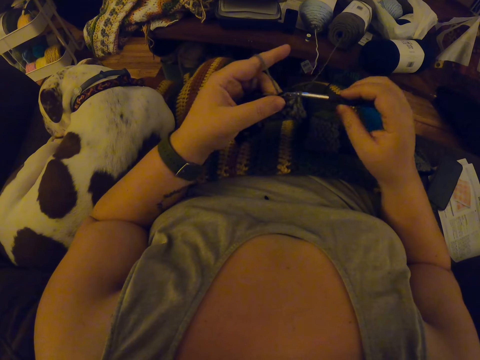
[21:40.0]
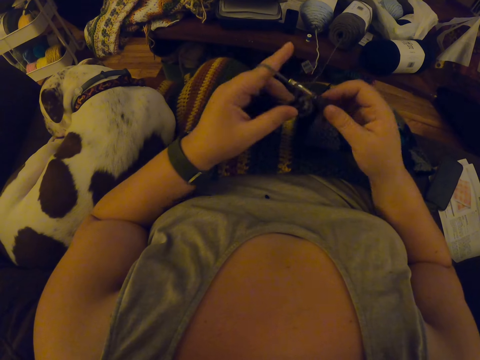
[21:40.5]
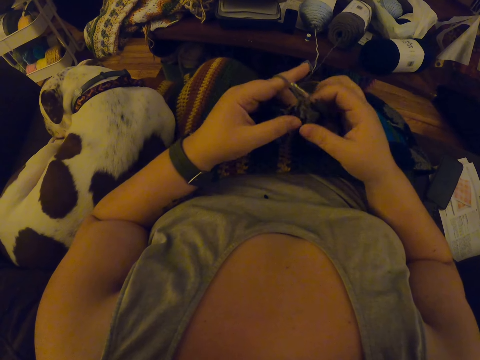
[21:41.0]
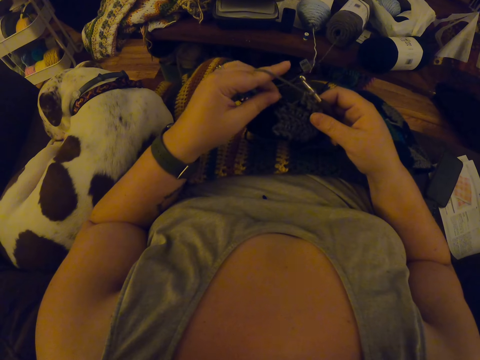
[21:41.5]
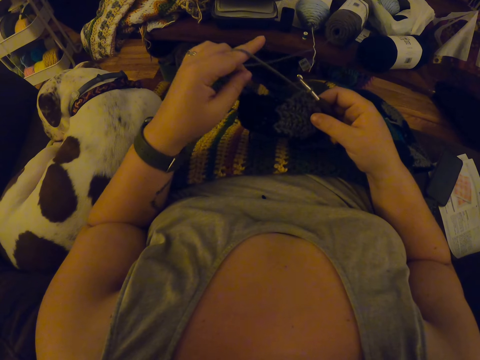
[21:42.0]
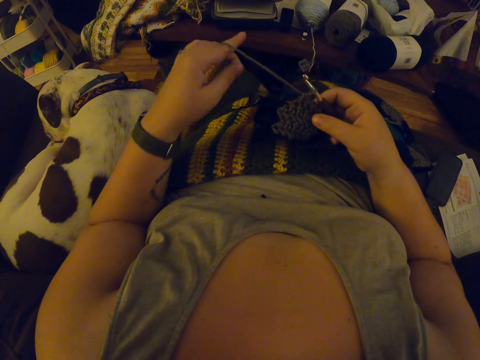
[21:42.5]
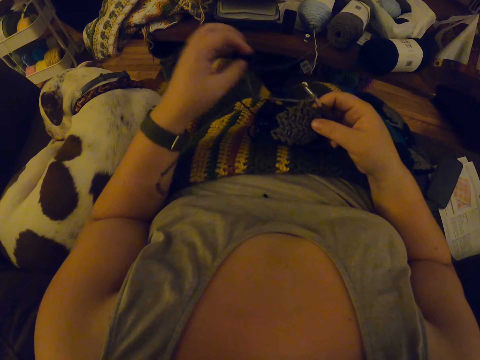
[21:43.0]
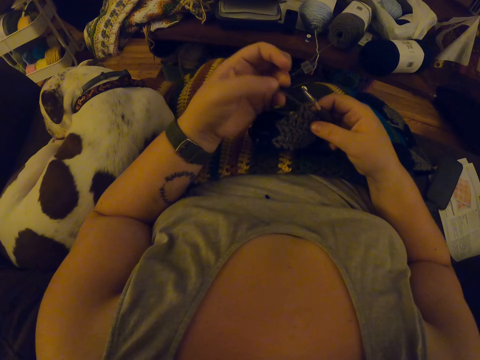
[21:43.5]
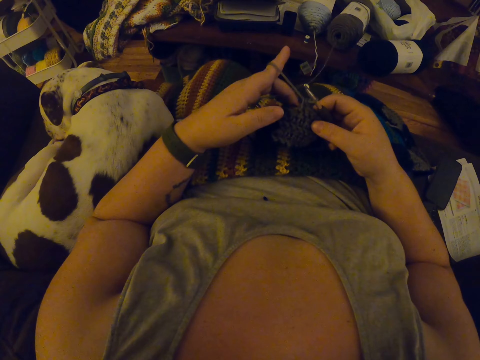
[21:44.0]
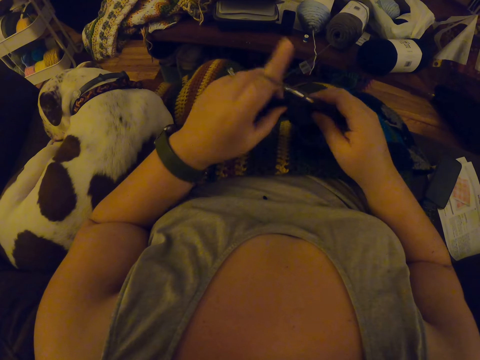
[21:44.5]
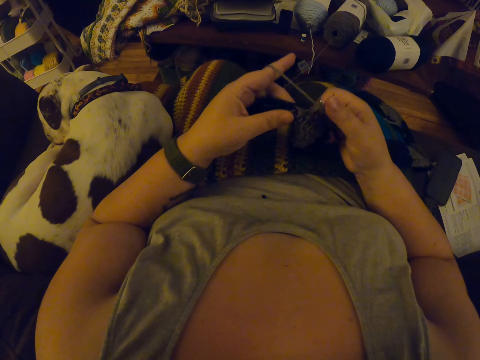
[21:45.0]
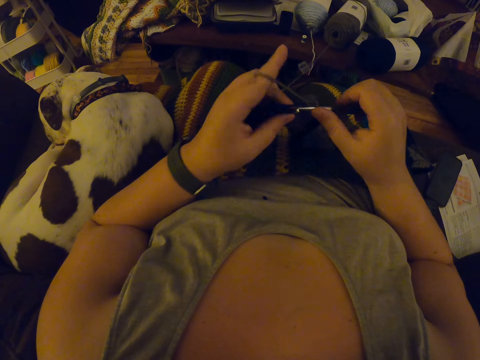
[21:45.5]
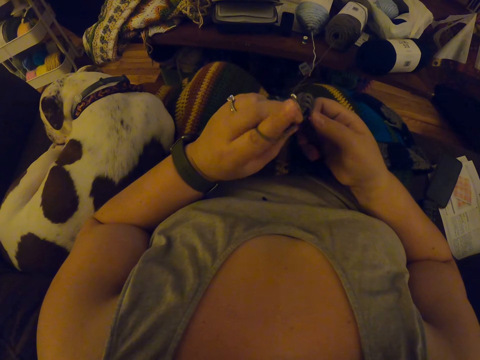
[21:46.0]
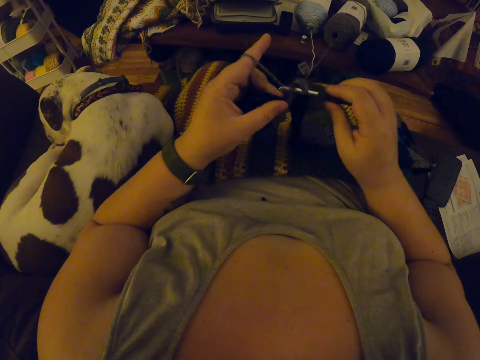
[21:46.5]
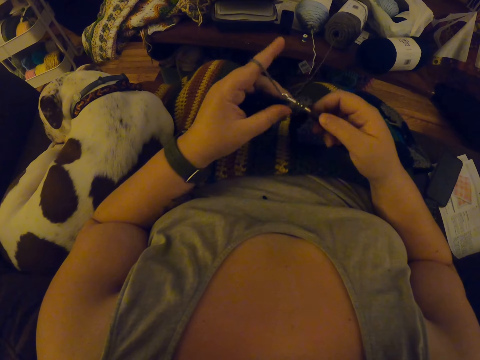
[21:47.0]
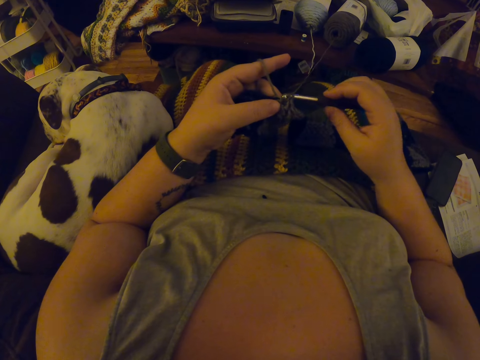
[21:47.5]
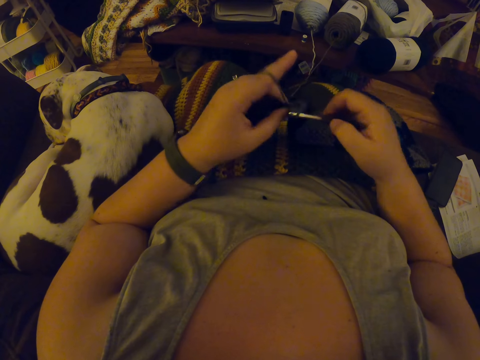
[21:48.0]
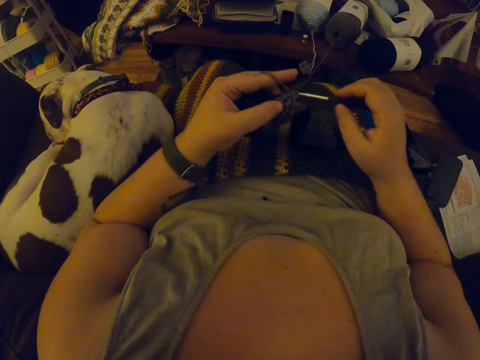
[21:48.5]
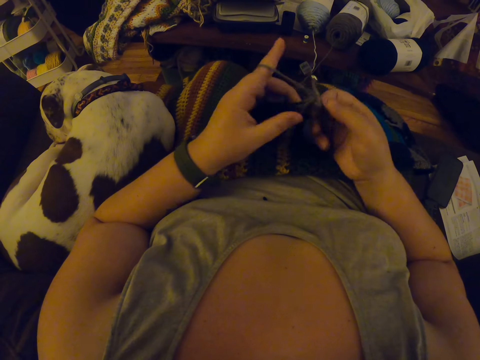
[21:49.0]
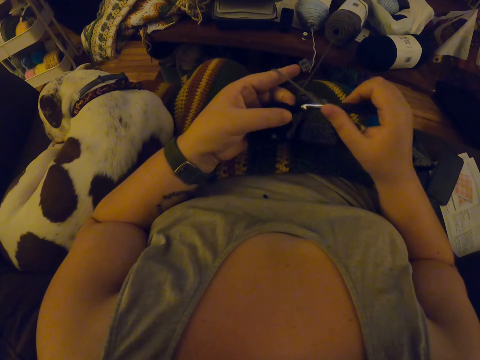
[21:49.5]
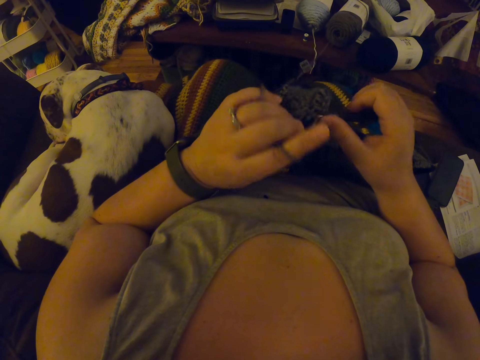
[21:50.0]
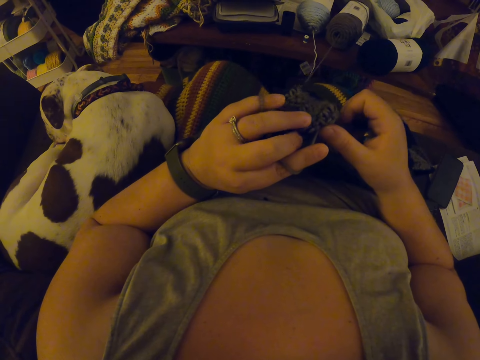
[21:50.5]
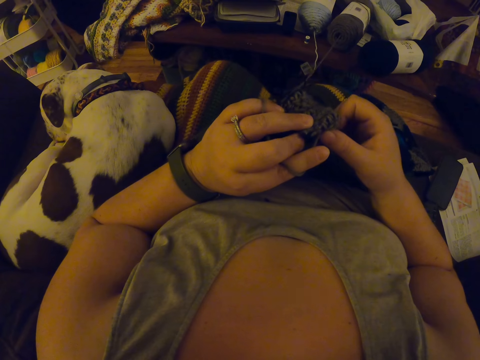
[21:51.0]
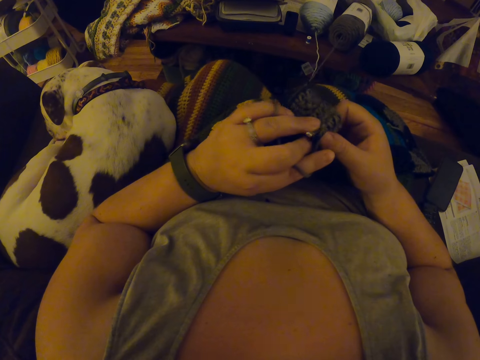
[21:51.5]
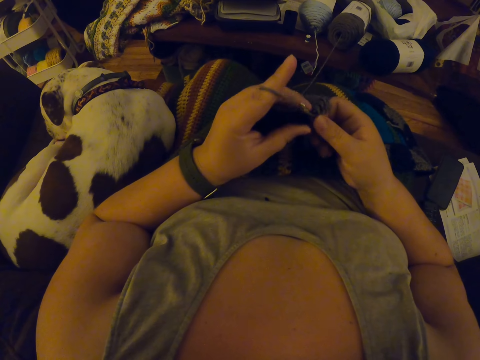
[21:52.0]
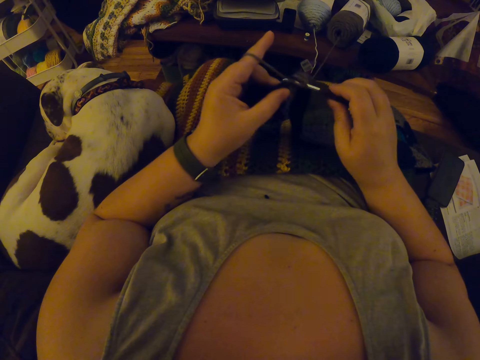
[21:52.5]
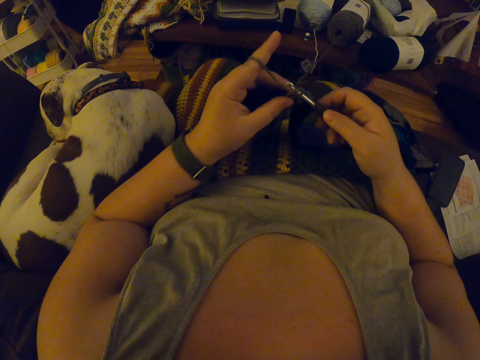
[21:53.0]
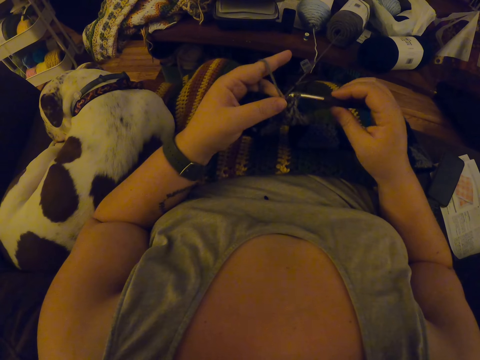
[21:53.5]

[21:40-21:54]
The camera wearer stretches the crochet thread with the left hand. They knit the cloth.

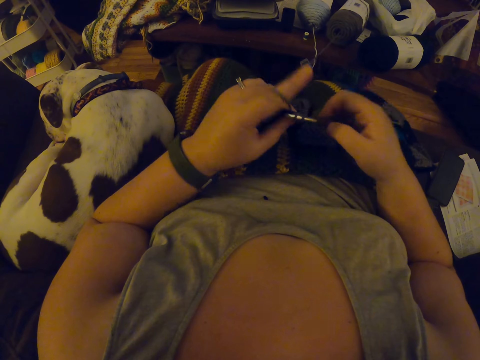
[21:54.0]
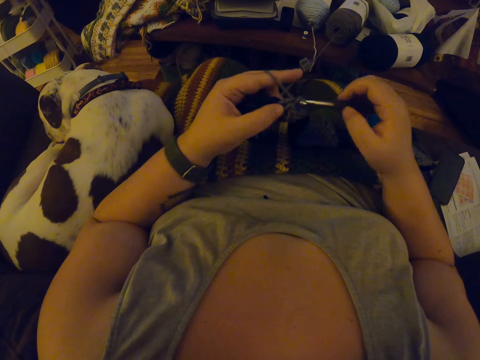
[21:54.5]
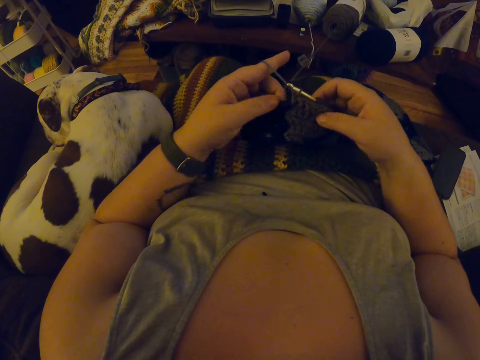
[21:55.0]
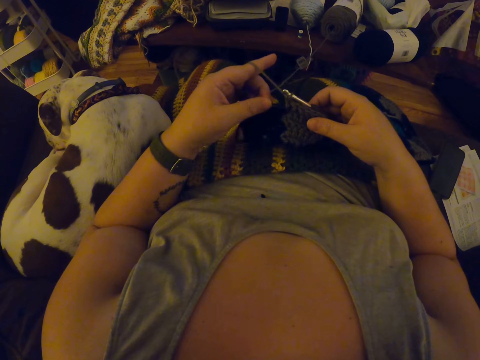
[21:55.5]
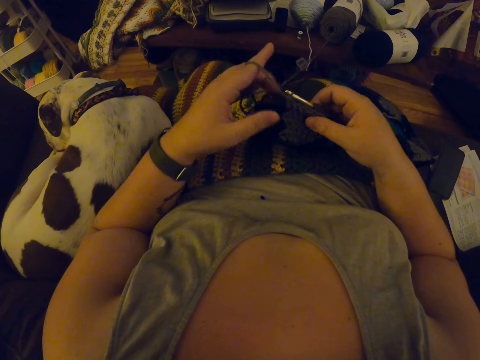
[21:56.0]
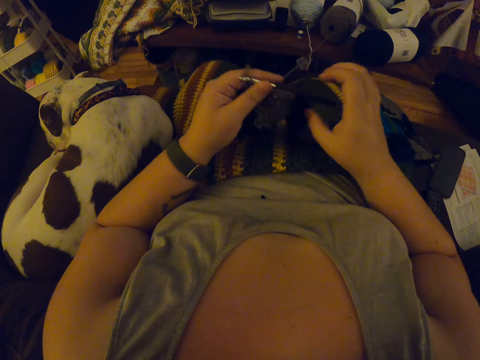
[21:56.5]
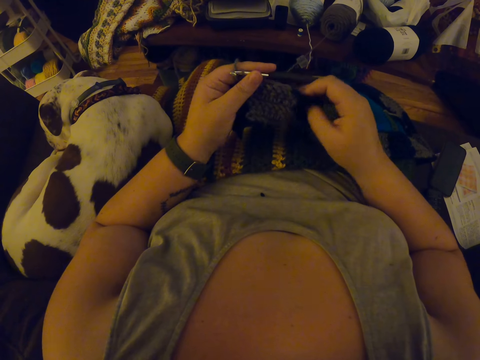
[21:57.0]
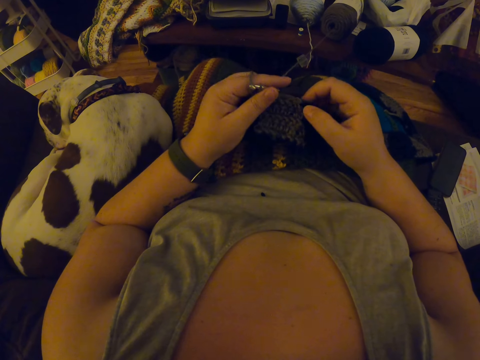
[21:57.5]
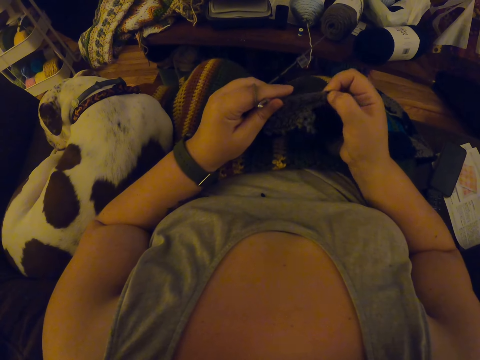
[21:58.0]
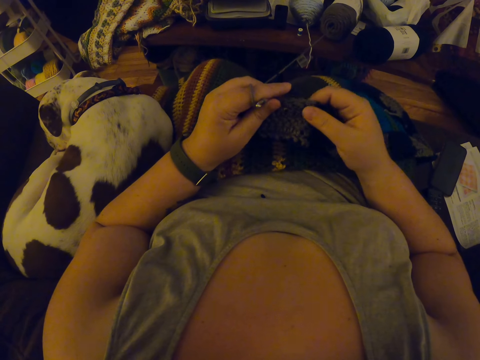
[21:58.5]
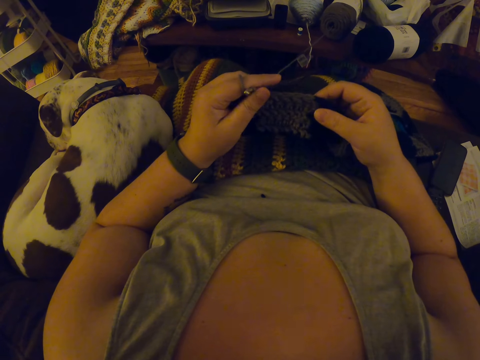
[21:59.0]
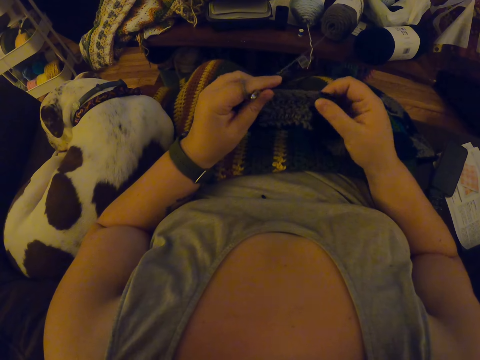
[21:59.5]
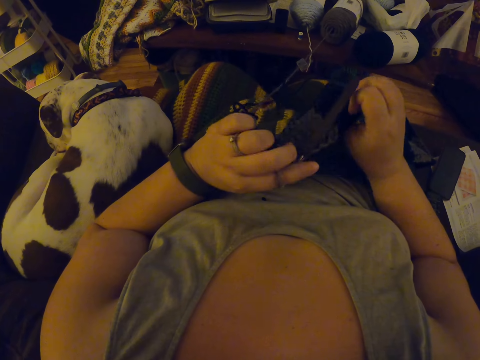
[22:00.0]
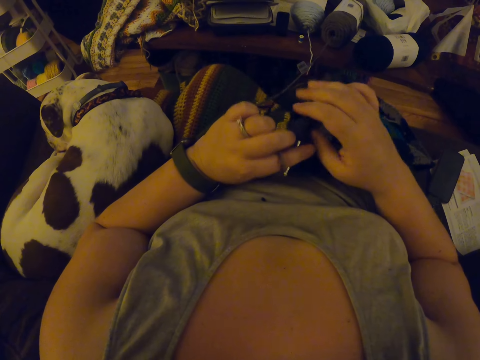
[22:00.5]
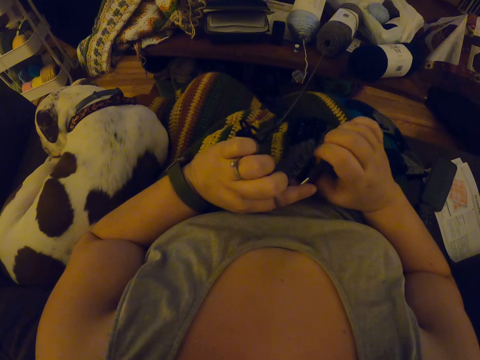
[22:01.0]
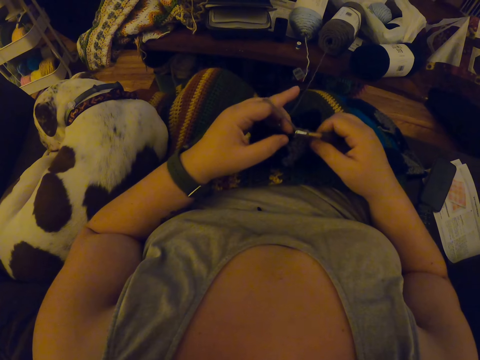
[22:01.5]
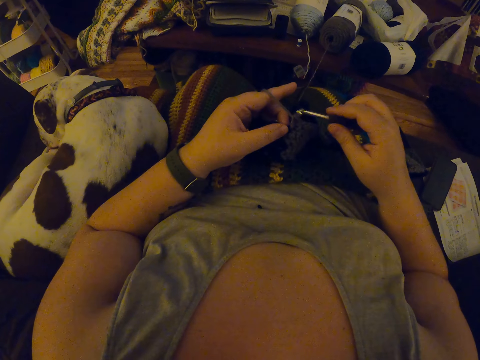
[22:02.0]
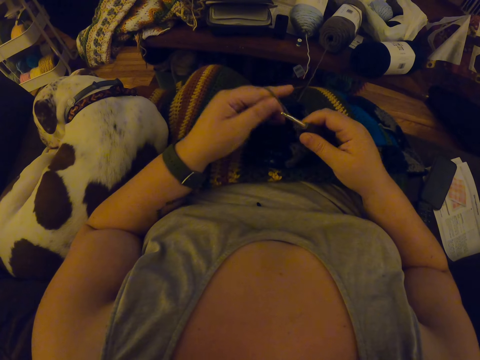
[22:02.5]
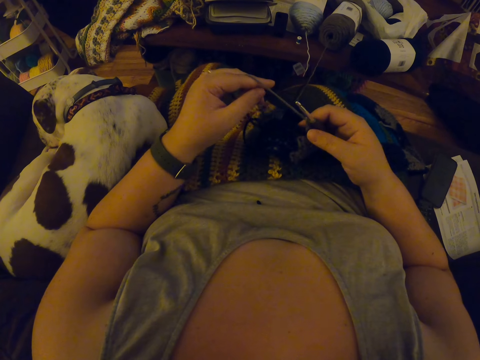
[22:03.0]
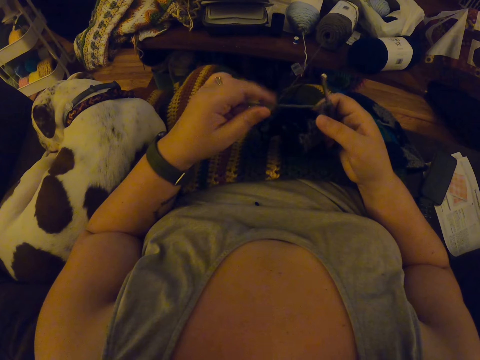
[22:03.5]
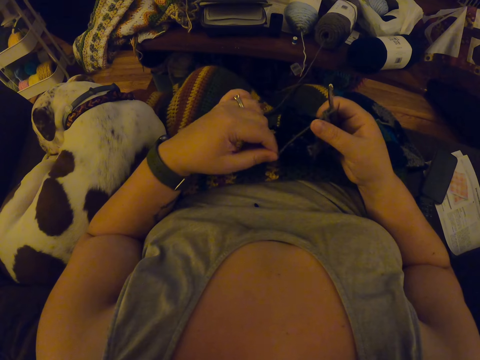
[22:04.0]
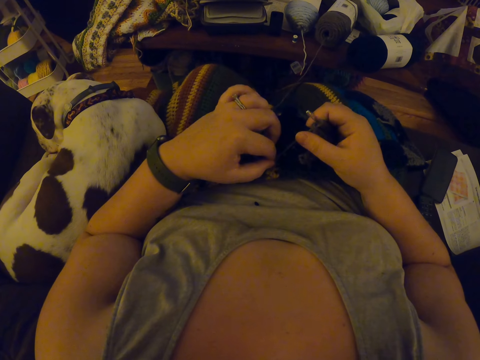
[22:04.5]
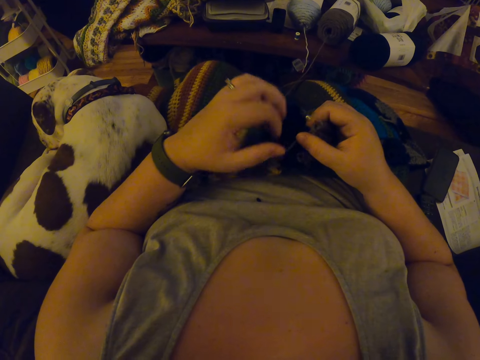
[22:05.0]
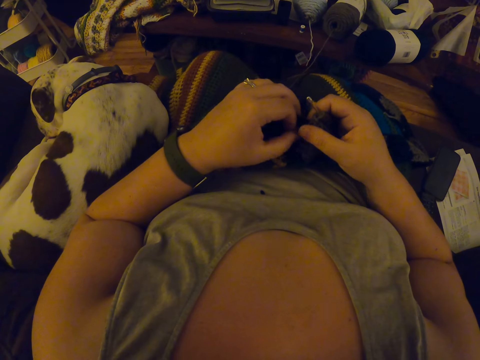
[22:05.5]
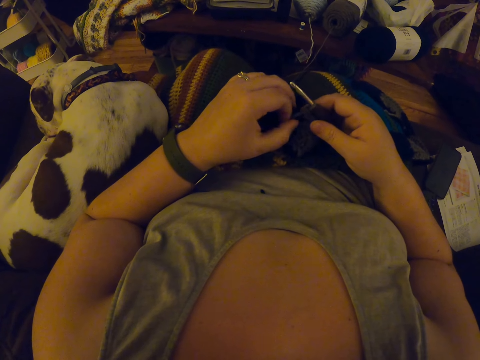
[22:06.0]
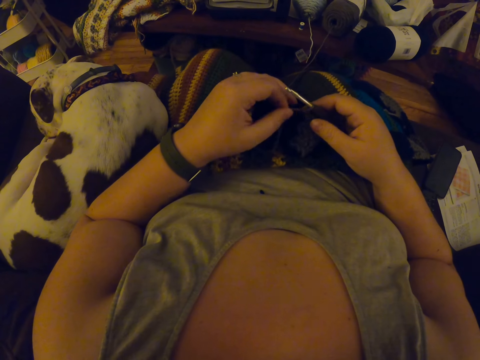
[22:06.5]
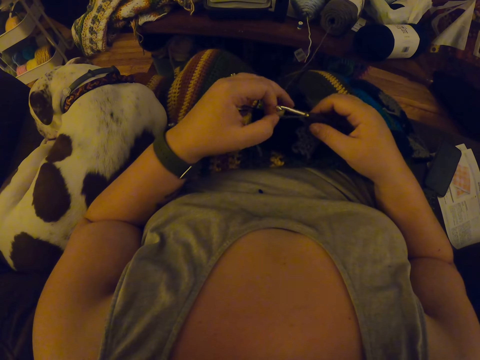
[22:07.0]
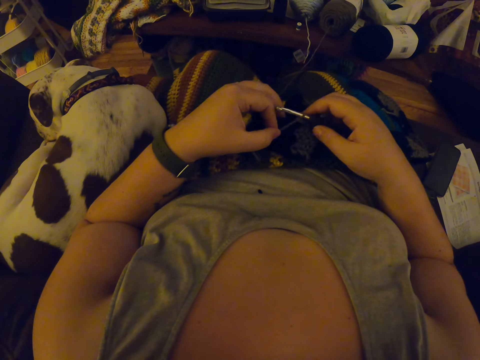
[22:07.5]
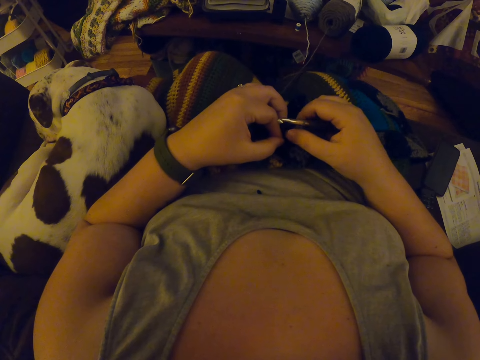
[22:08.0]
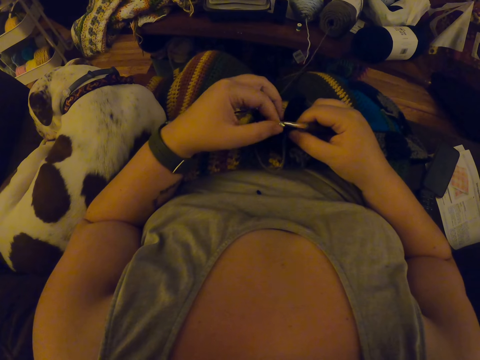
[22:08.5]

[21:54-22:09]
The camera wearer shifts the crochet hook from the right to the left hand. She adjusts the crochet with her hands. She stretches the cloth with the right hand. She turns the cloth. She picks the crochet hook back in the right hand. She crochets yarn with the crochet hook. She stretches the crochet thread in the left hand.
